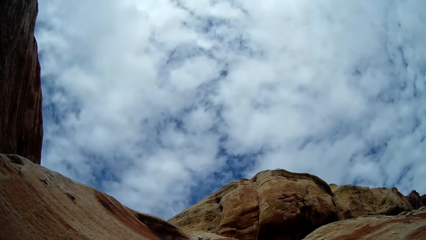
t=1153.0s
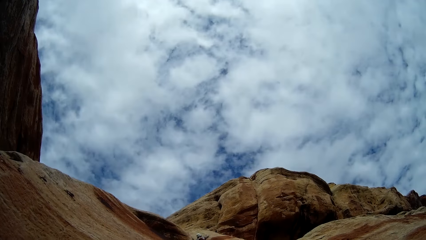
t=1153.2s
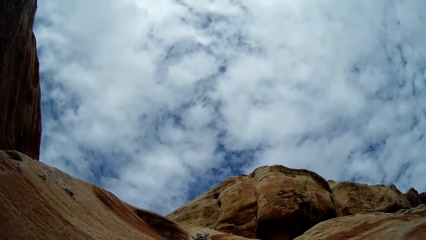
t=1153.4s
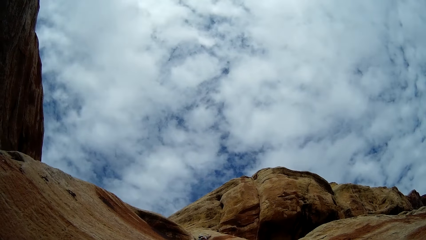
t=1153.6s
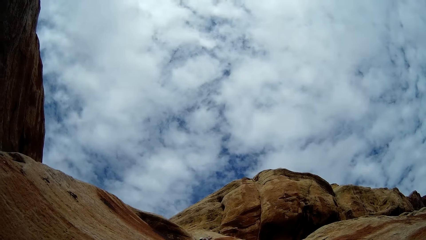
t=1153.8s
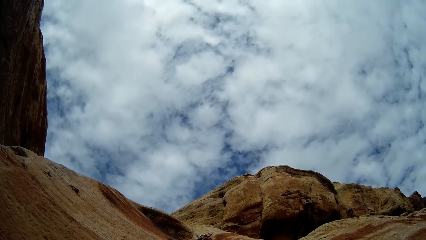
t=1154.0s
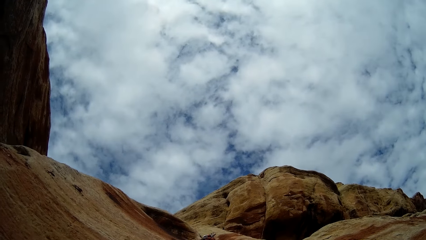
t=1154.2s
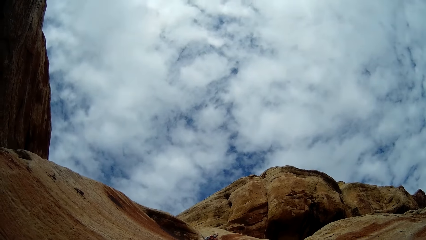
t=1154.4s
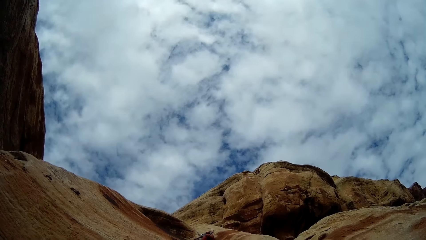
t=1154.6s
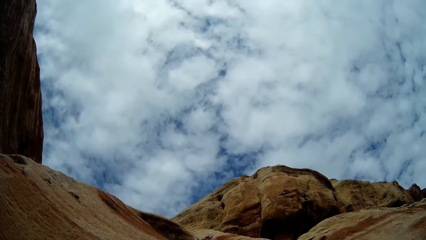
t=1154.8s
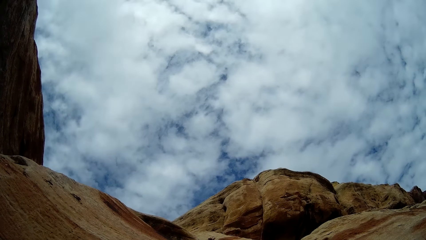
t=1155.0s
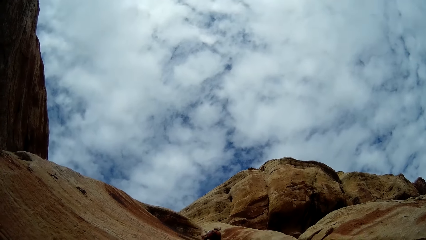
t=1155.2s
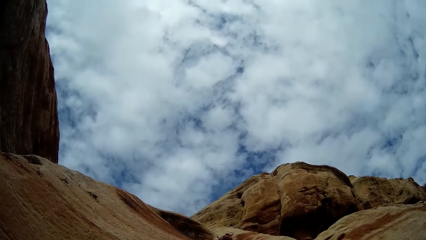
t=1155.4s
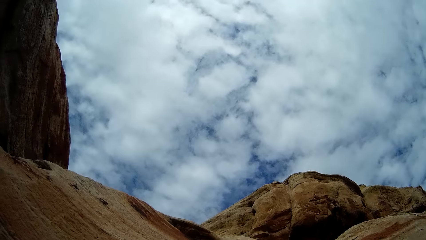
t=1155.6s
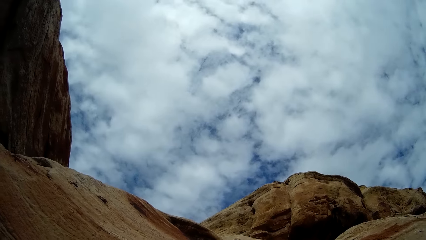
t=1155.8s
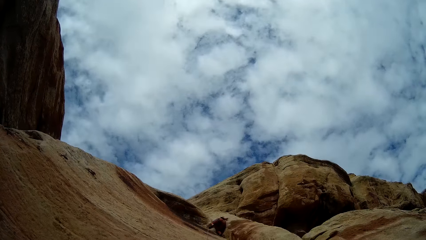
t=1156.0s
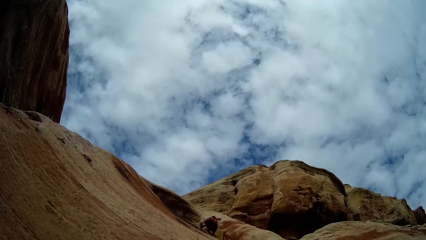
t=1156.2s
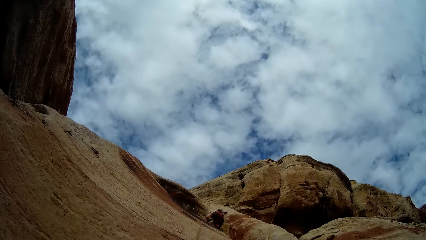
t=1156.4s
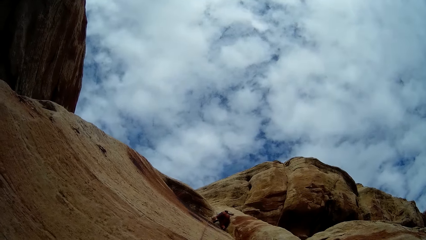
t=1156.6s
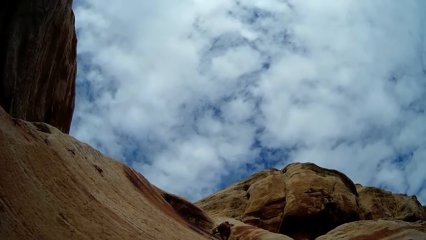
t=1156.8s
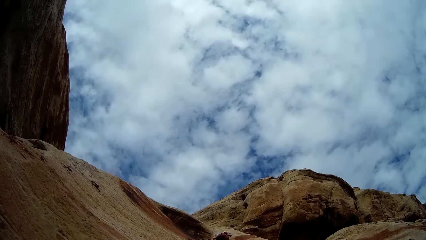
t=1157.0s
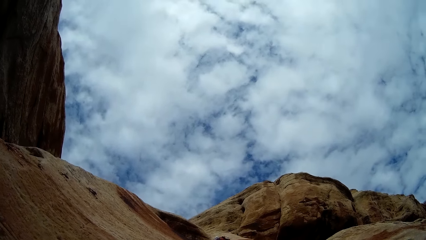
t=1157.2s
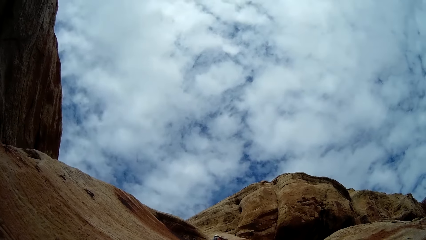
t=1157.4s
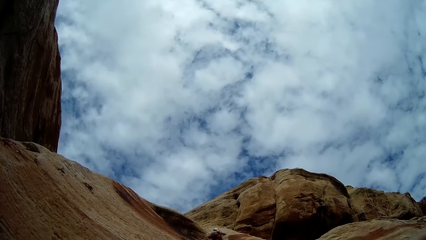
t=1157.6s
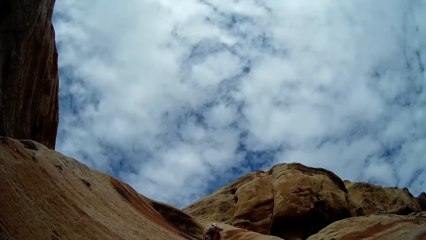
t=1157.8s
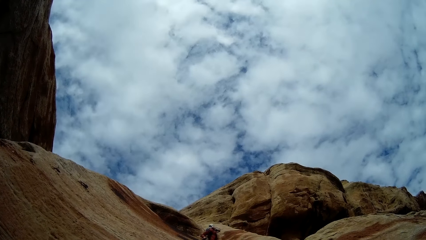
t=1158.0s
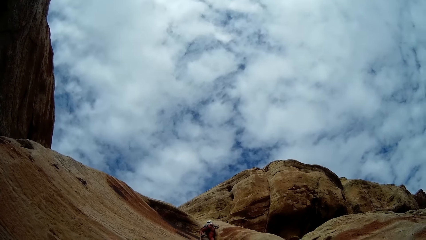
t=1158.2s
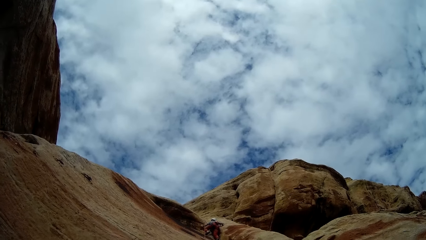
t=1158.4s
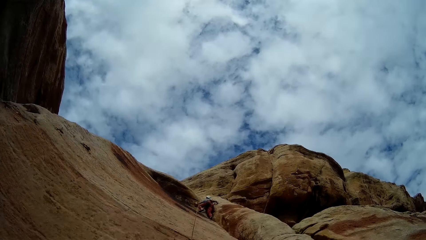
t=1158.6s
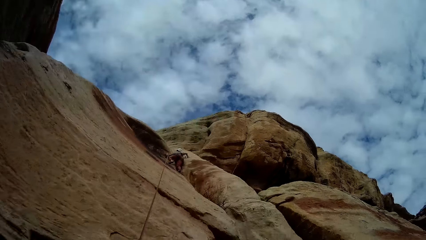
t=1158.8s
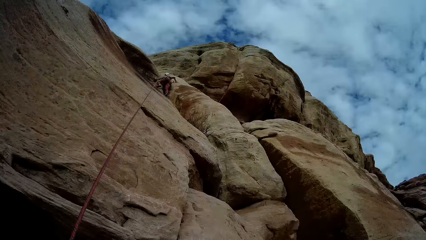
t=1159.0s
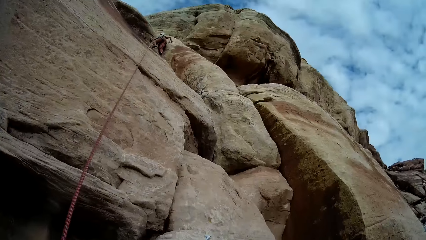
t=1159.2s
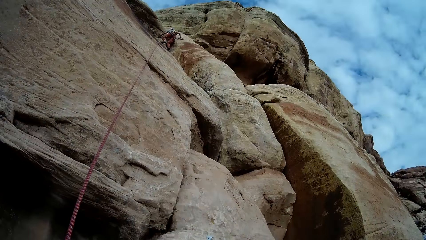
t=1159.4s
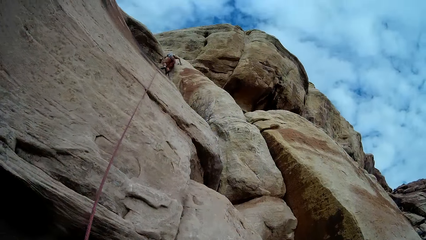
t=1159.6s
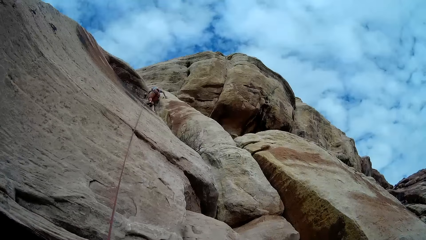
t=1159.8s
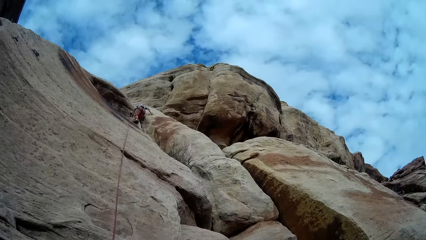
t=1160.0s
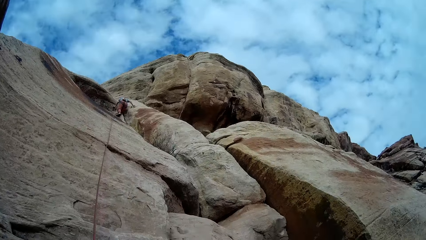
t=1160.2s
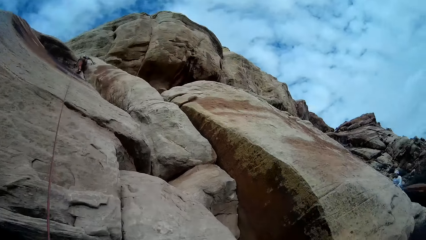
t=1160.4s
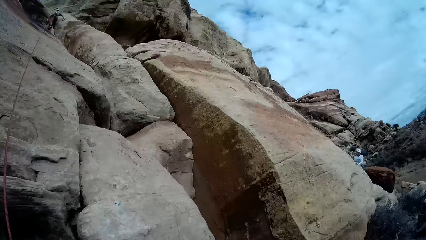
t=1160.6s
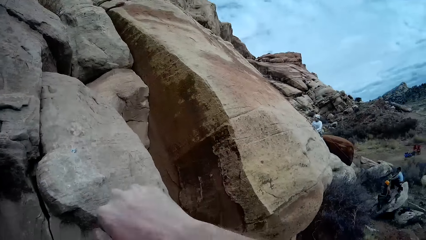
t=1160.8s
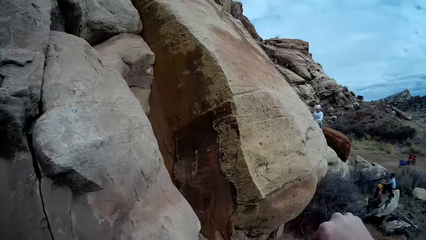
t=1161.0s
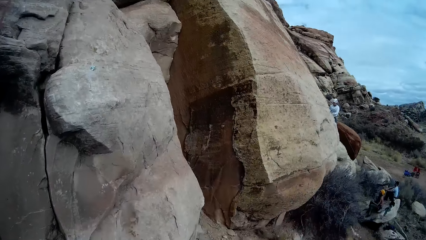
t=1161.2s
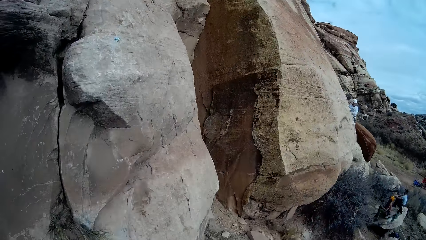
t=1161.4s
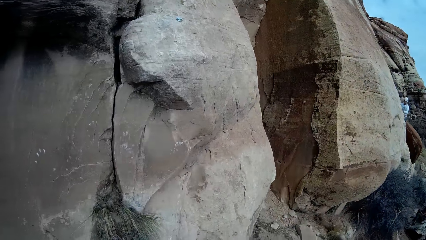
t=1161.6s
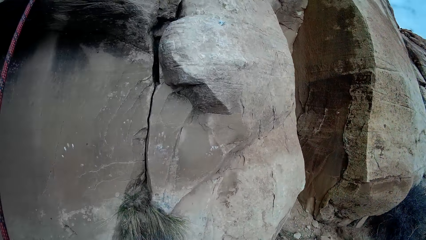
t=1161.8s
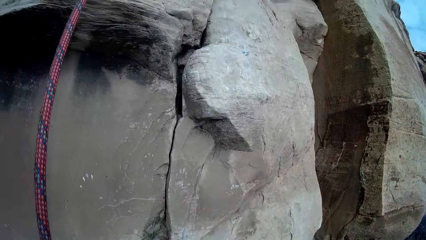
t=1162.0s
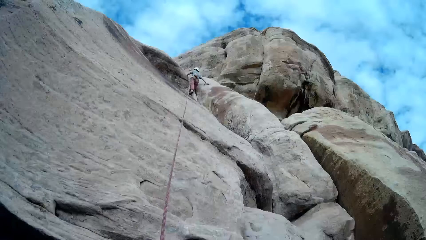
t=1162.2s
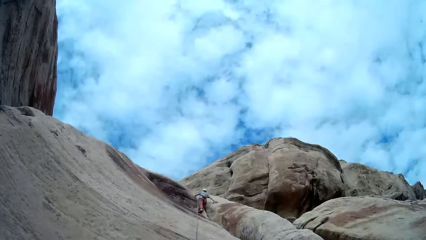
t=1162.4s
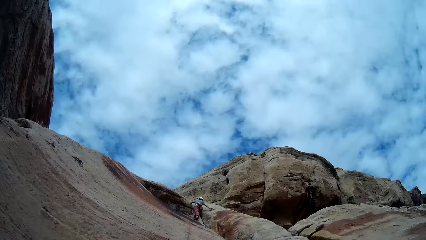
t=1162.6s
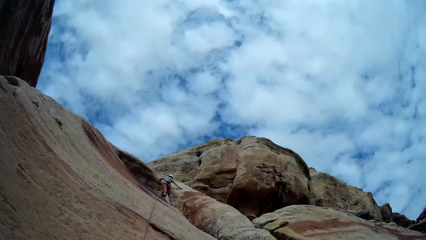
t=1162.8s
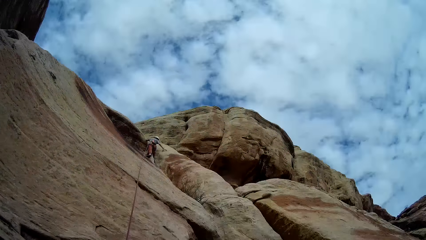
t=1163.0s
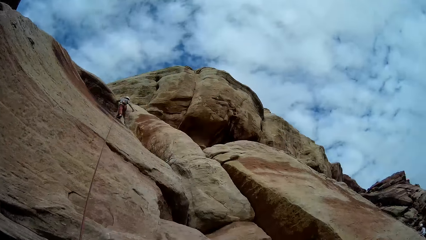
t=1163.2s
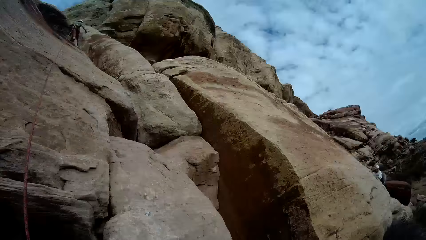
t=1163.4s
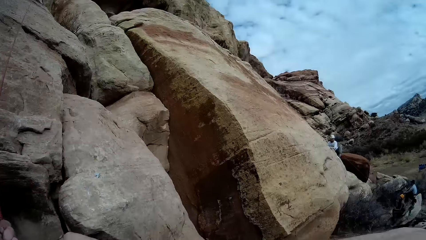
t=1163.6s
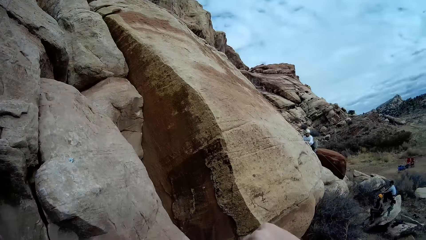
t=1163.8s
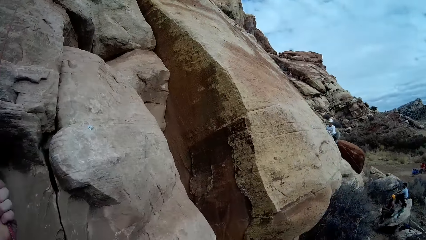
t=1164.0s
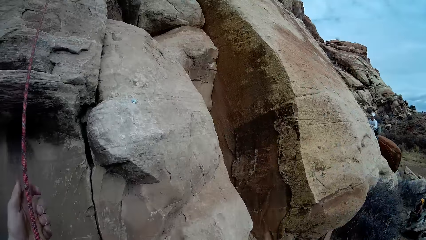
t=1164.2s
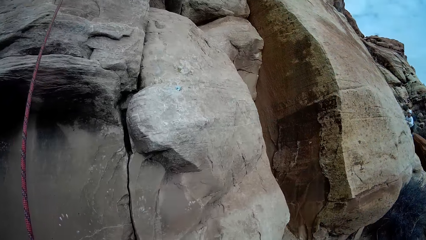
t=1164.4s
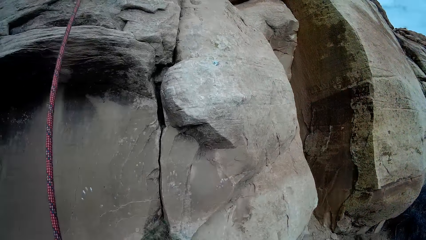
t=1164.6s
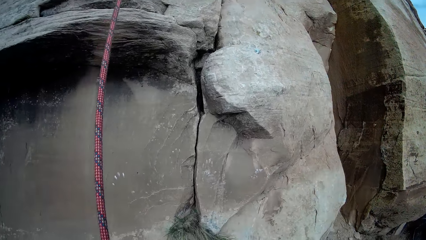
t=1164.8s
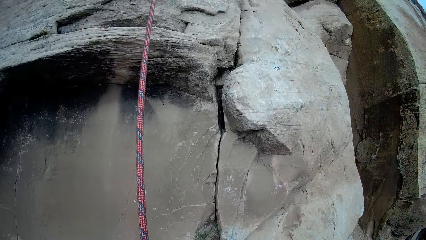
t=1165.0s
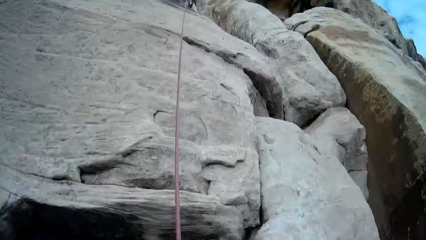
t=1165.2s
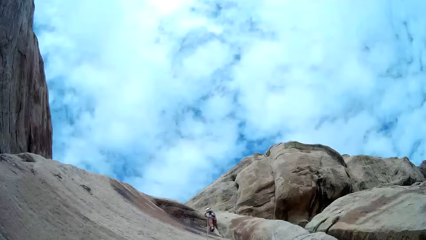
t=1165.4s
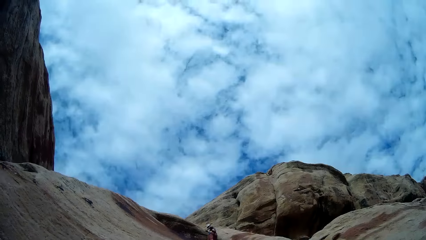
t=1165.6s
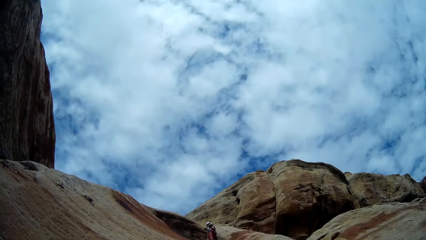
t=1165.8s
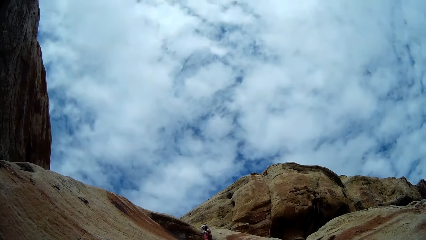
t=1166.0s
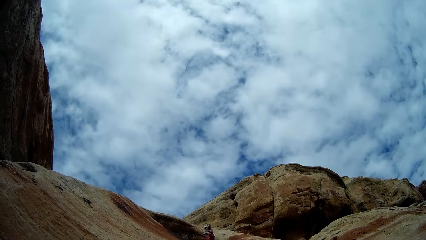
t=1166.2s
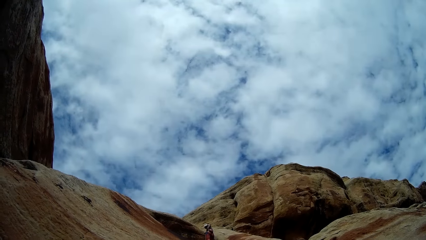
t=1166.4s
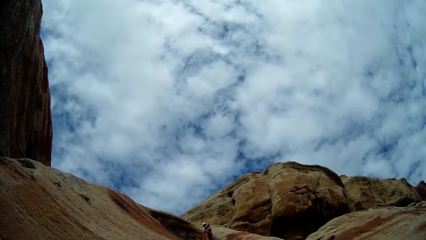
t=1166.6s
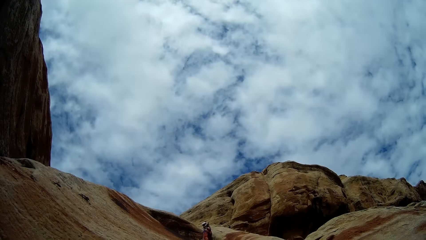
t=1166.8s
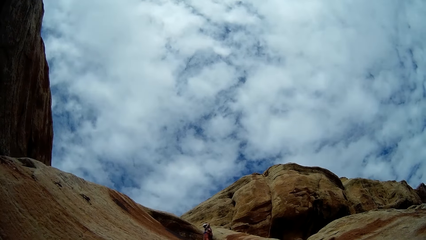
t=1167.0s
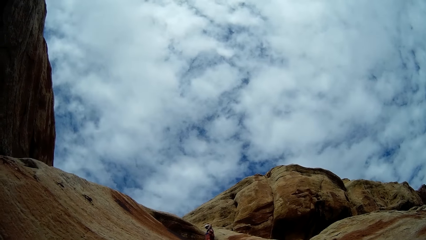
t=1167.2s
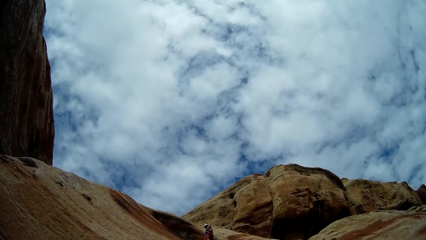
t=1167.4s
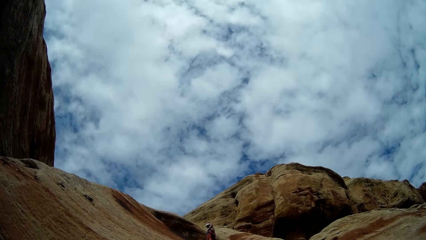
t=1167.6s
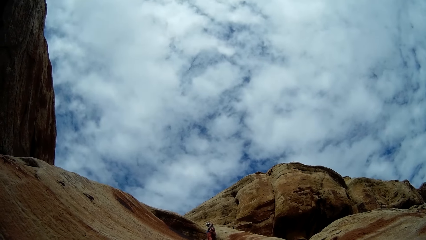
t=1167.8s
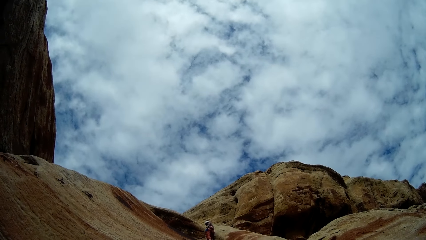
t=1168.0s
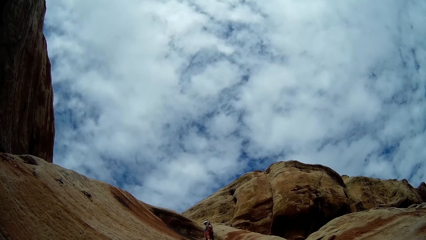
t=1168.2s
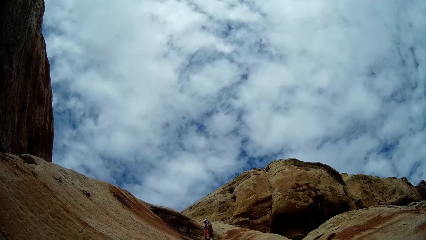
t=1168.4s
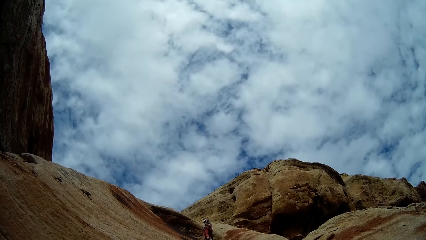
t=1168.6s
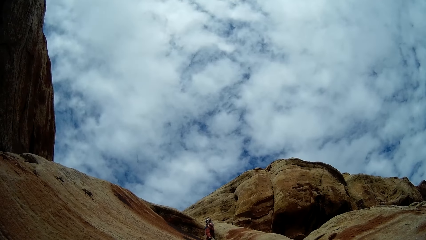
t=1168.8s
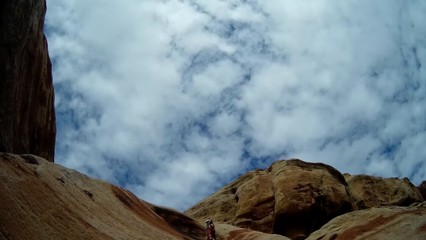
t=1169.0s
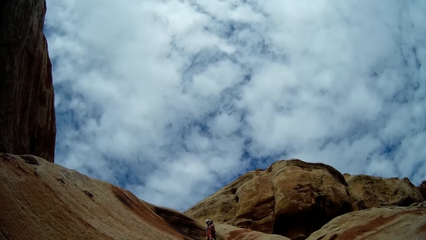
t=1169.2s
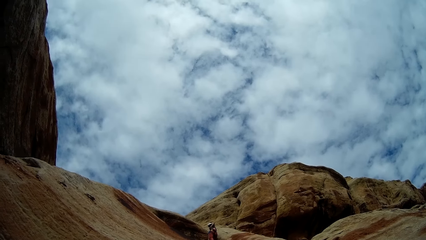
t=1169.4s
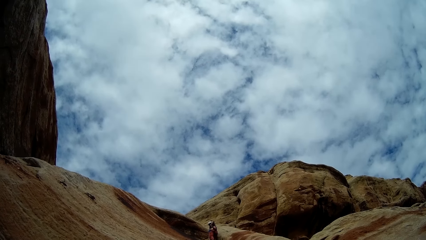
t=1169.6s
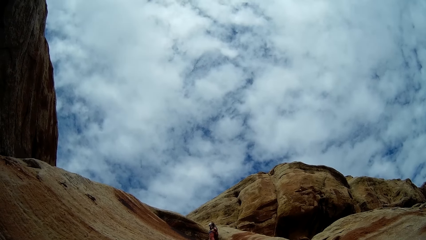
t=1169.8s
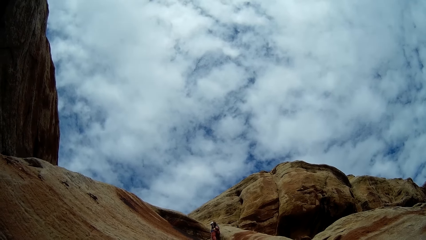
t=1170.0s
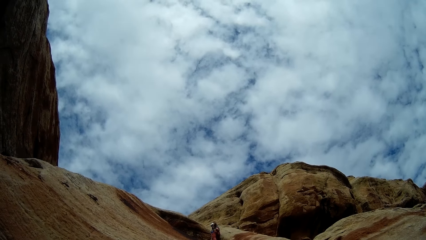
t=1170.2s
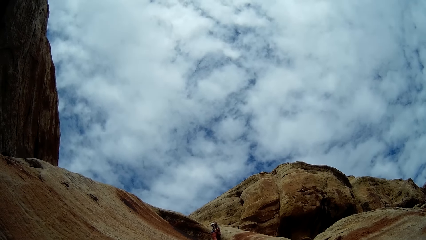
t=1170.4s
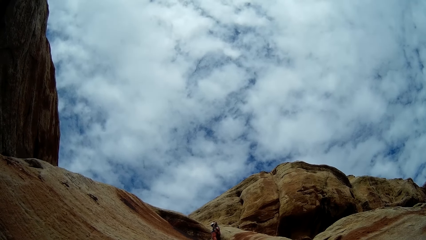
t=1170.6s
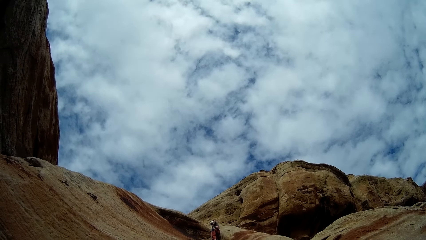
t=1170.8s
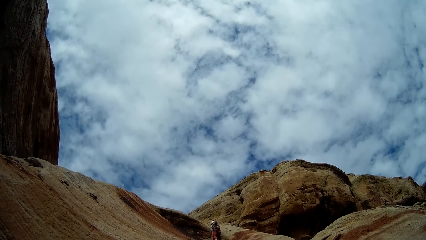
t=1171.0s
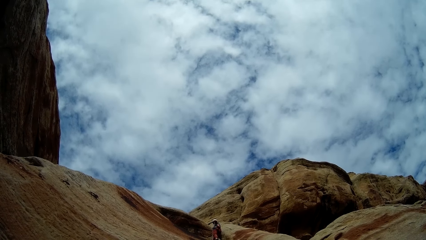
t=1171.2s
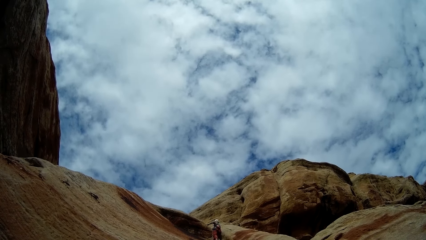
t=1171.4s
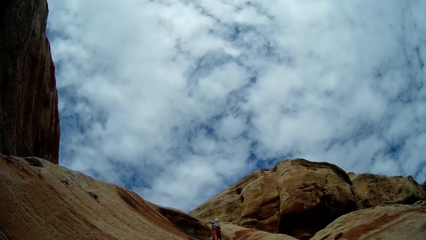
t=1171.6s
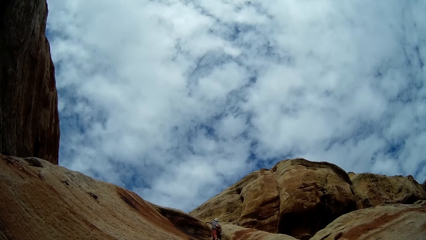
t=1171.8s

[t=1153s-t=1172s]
The camera wearer adjusts the rope. They look at the man.
